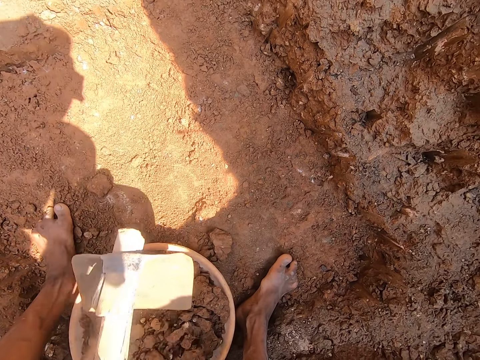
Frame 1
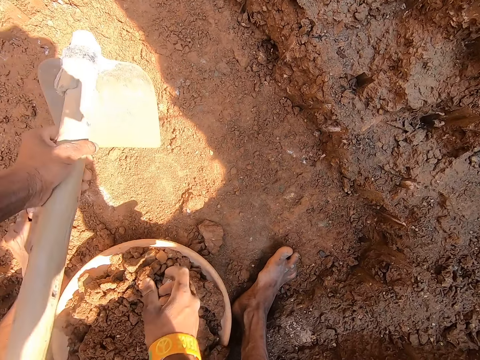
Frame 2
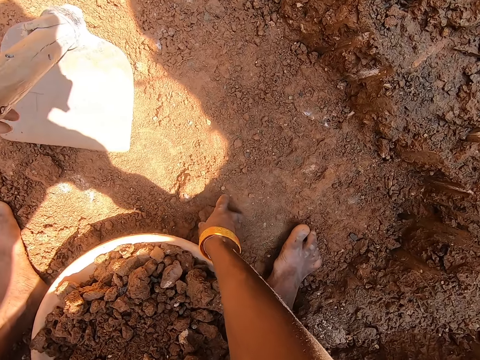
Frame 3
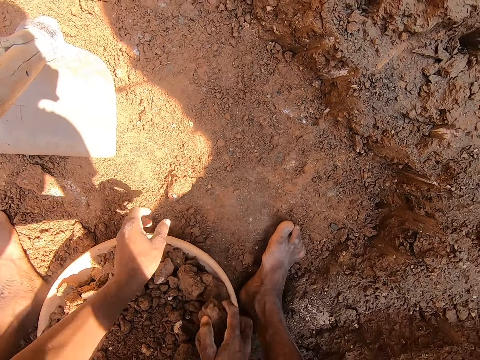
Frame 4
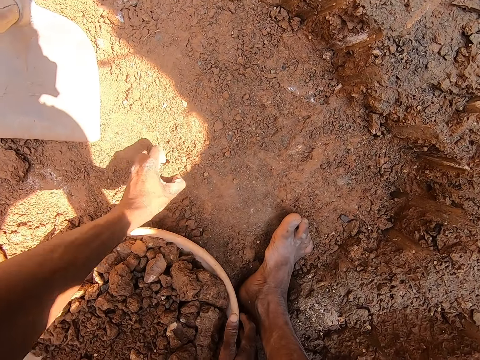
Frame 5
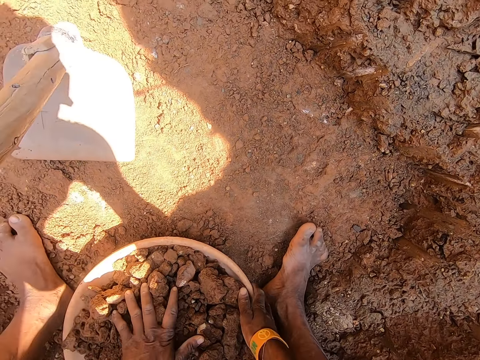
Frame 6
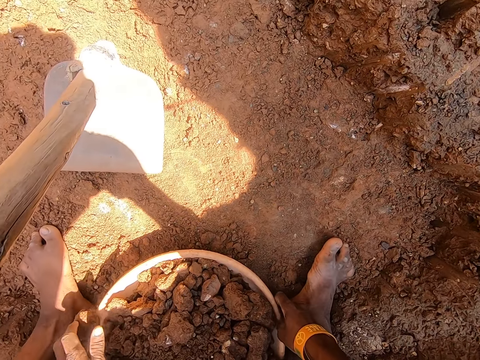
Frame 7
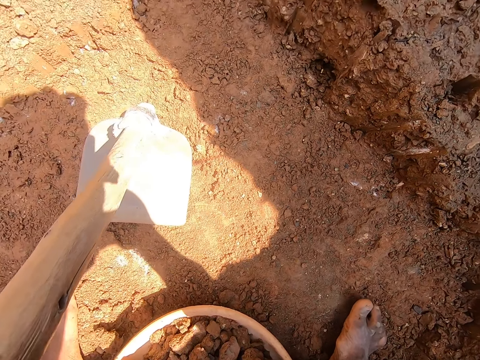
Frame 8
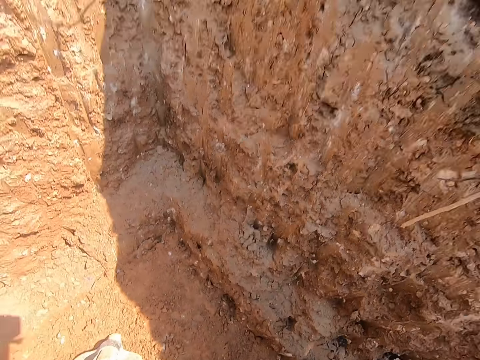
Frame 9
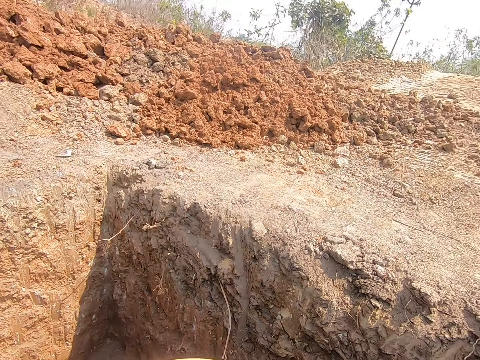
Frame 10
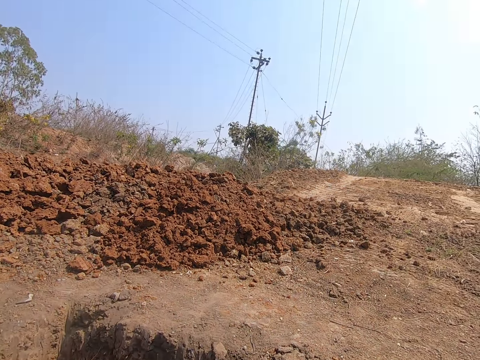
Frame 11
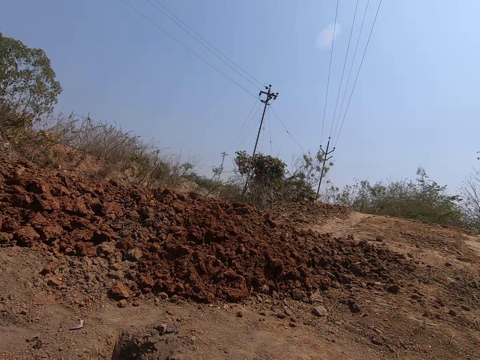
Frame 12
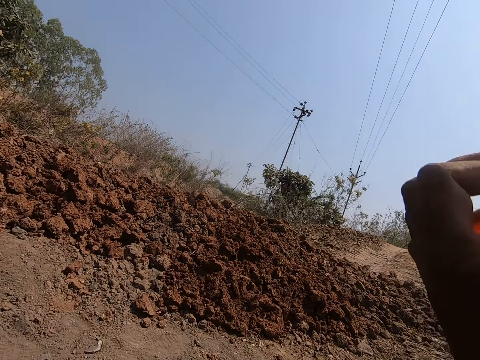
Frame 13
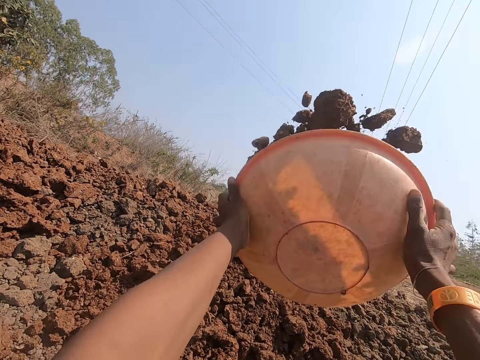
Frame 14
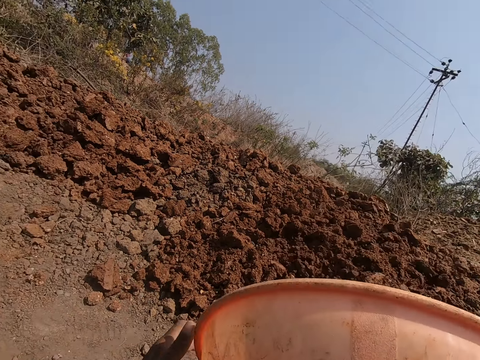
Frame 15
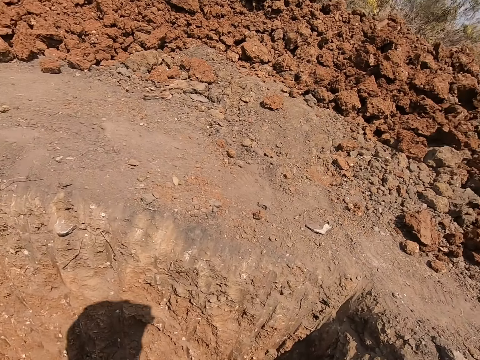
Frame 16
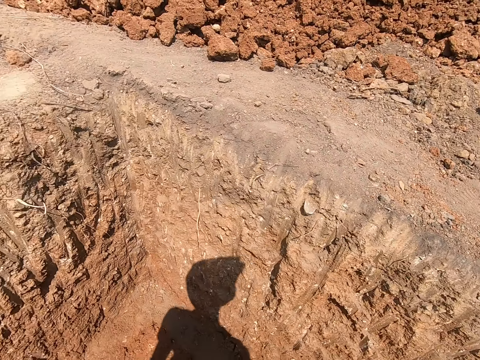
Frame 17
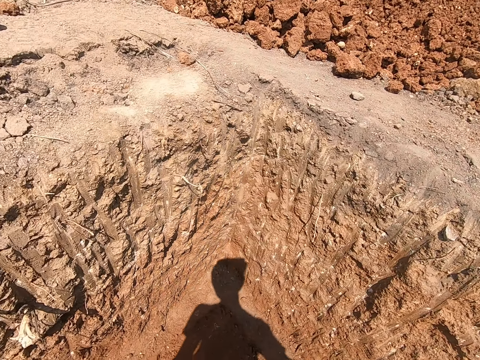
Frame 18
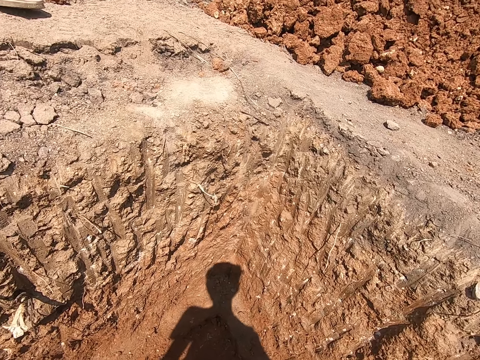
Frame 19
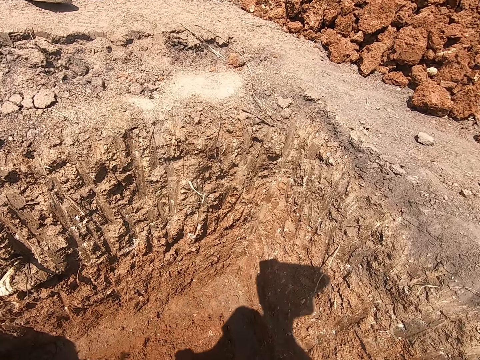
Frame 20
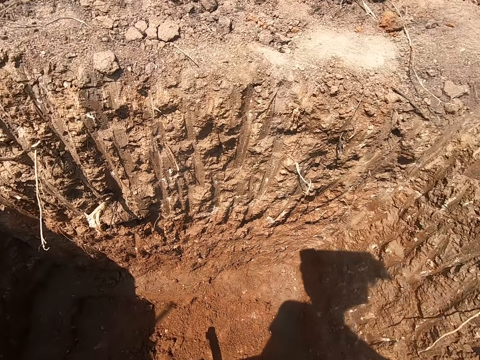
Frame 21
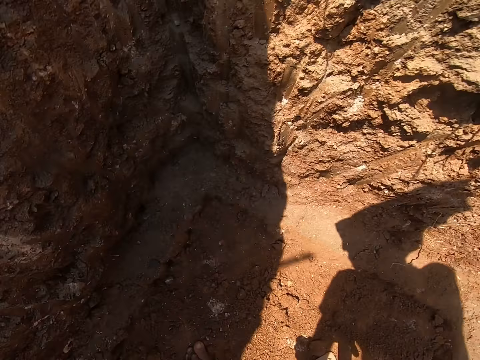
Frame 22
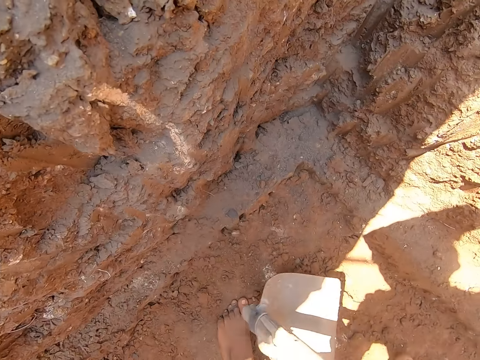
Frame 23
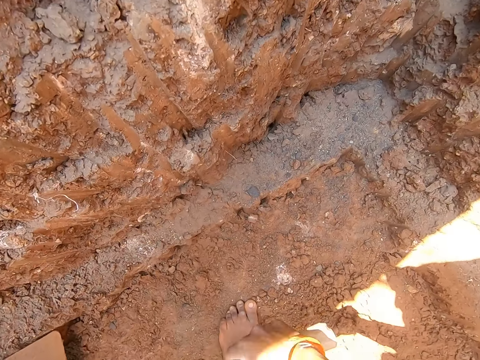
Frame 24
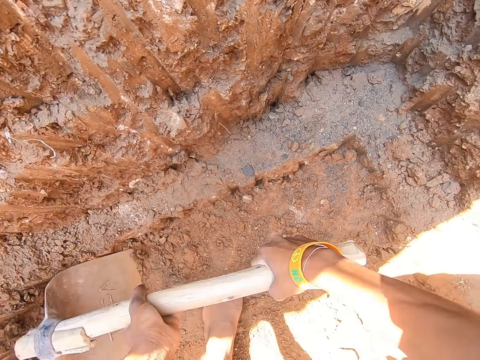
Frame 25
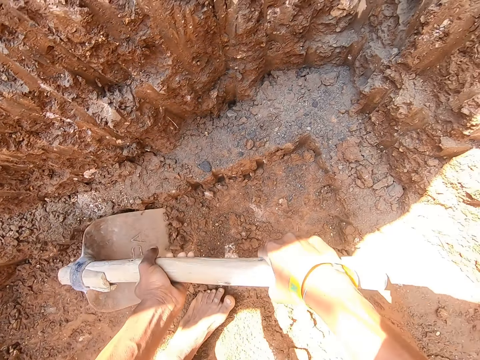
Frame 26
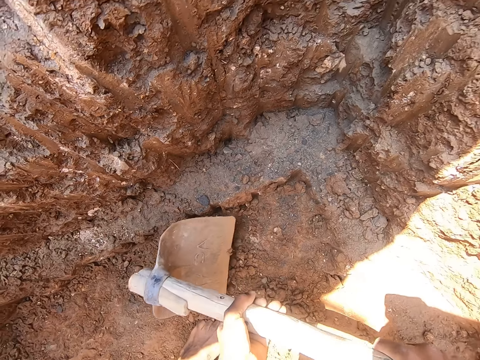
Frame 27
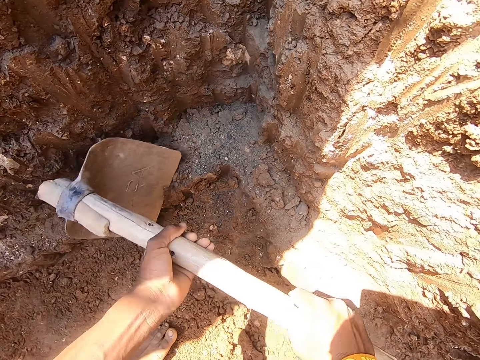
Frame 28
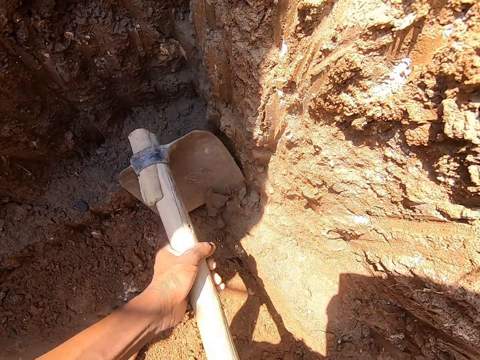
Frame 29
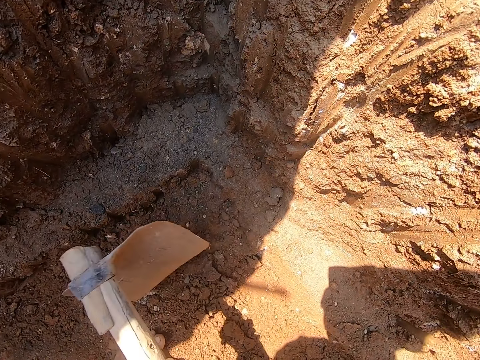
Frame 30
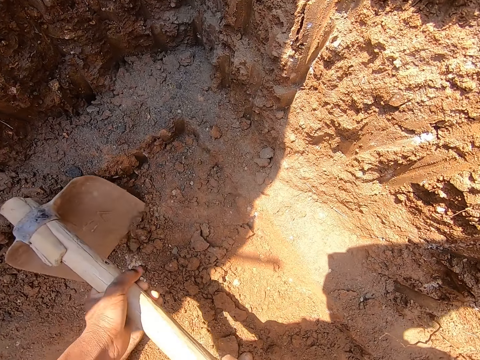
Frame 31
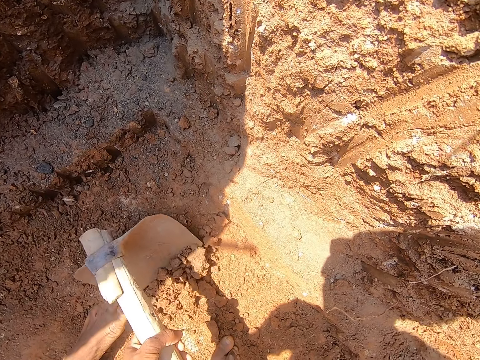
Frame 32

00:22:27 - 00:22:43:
The camera wearer drops the hoe in his left hand on the ground. He picks the clay sand on the ground with his right hand and drops the clay sand in his right hand inside the head pan. He picks the clay sand on the ground with his left hand and drops the clay sand in his left hand inside the head pan. He holds sand with a hand. He carries the head pan with clay sand from the ground with his hands. He turns around. He pours the clay sand inside the head pan on the ground. He turns around. He moves the hoe on the ground with his left hand. He packs the sand from the ground with the hoe in his hands. He gathers the sand with a jembe.

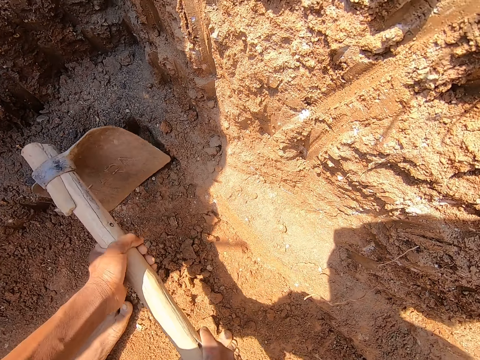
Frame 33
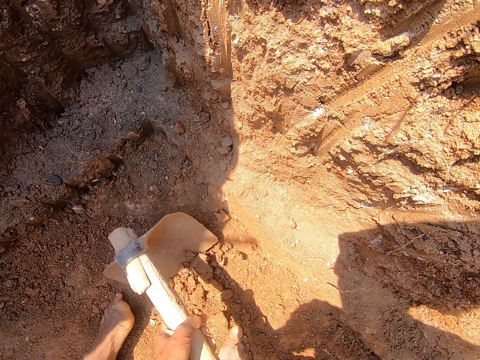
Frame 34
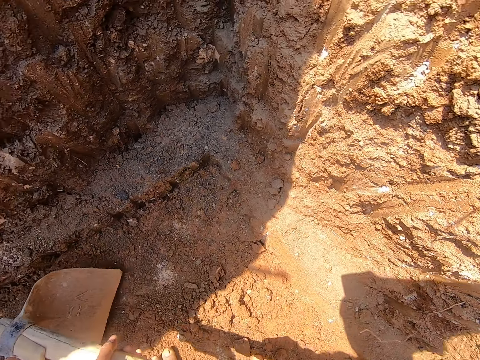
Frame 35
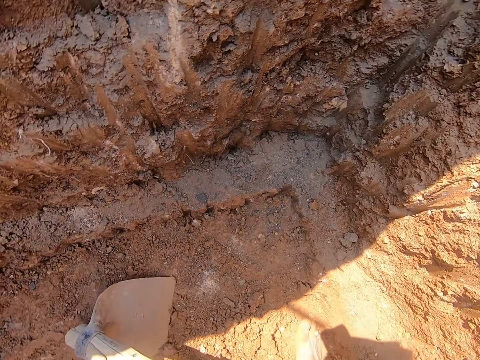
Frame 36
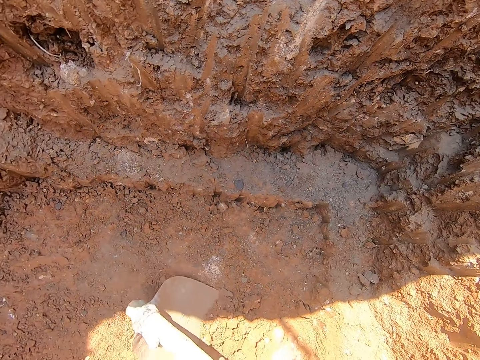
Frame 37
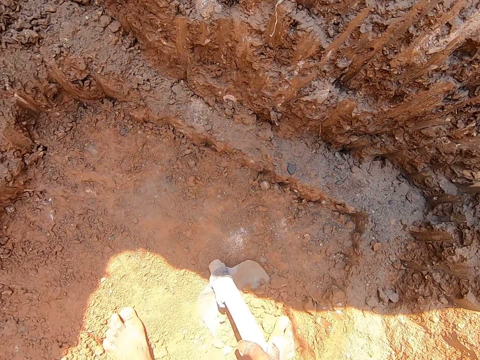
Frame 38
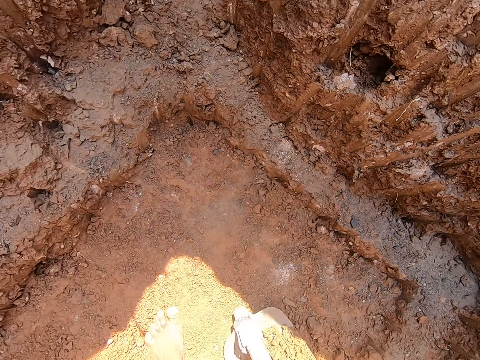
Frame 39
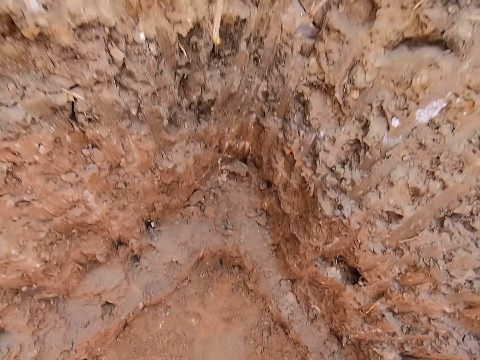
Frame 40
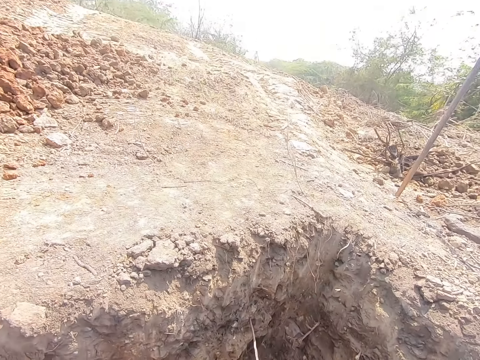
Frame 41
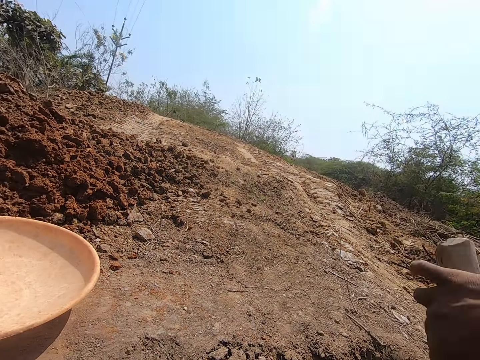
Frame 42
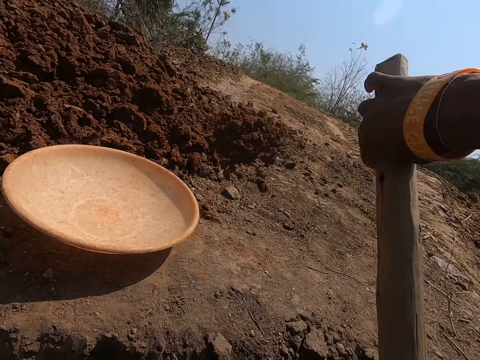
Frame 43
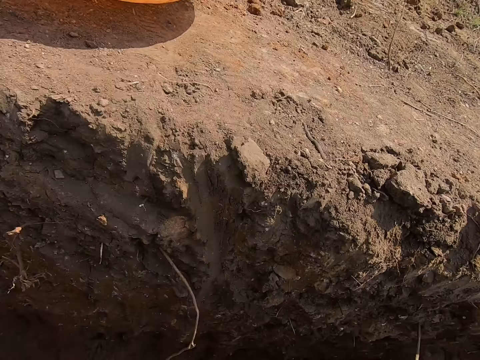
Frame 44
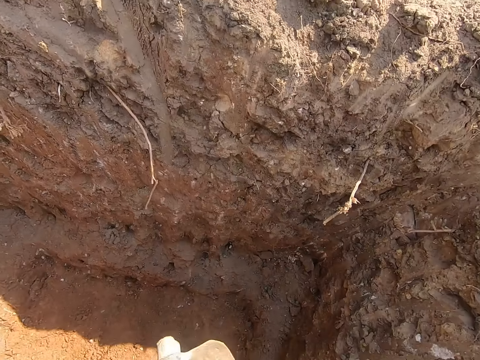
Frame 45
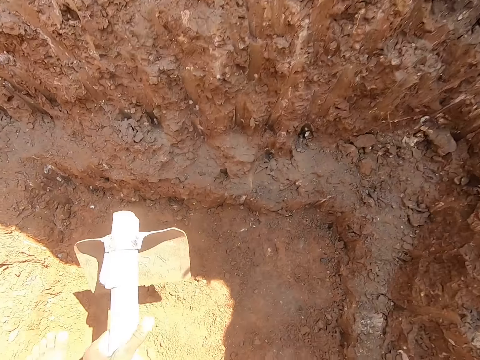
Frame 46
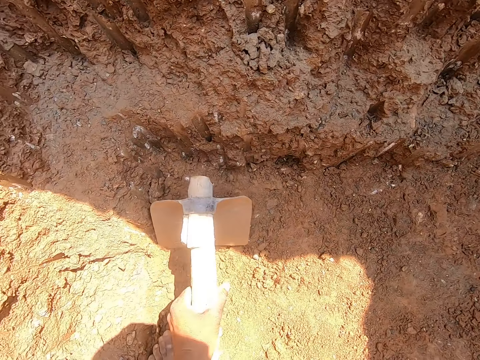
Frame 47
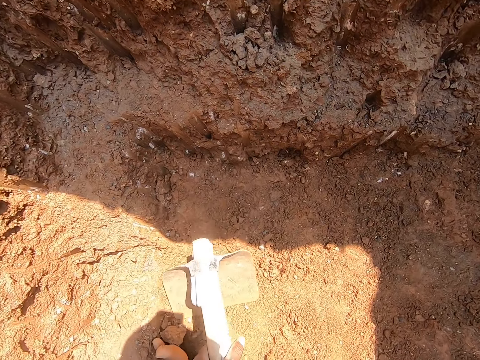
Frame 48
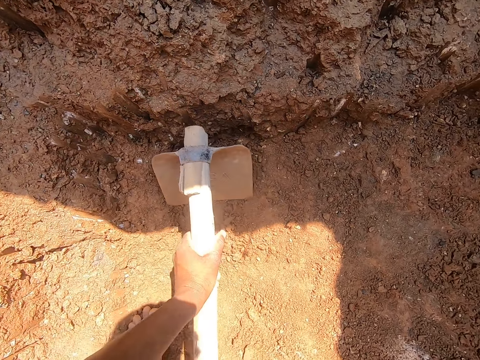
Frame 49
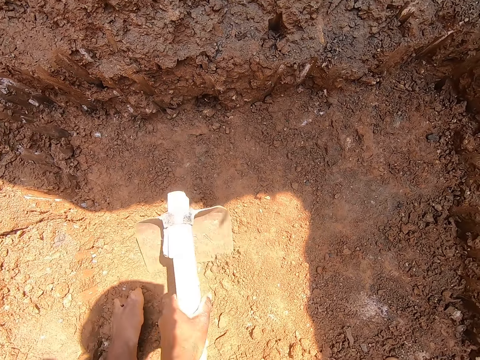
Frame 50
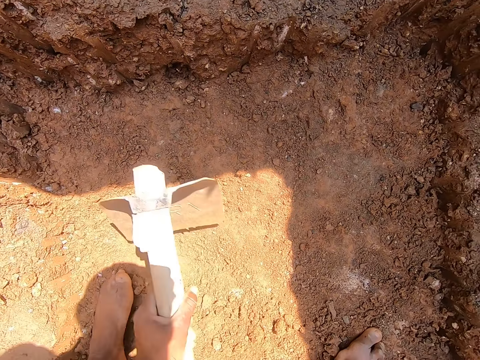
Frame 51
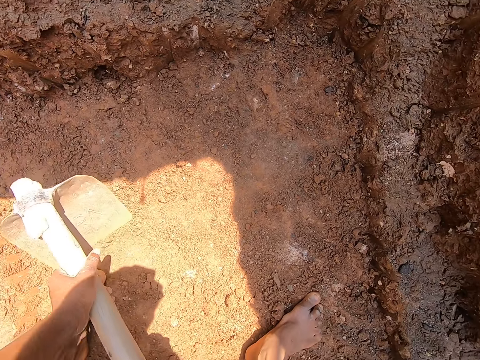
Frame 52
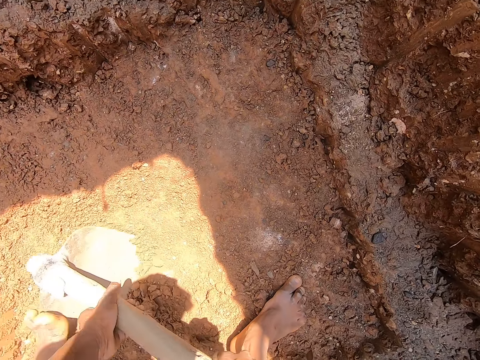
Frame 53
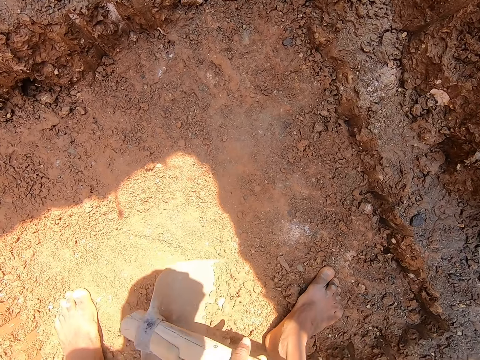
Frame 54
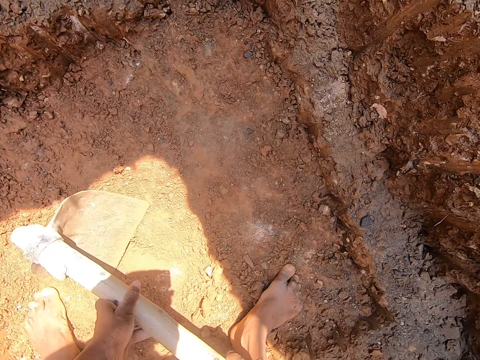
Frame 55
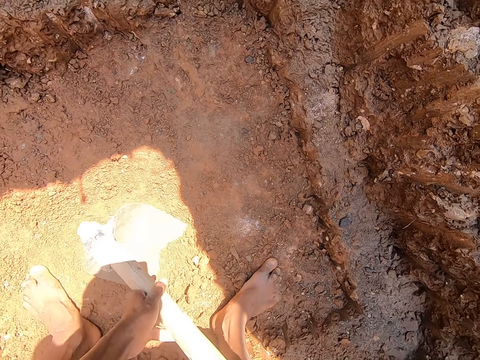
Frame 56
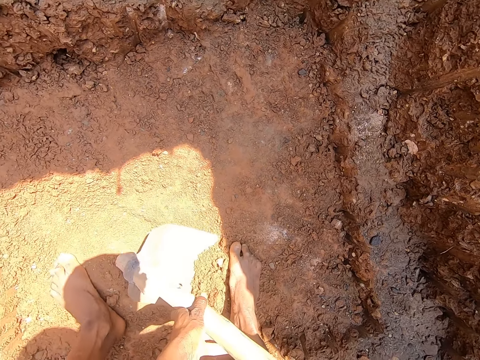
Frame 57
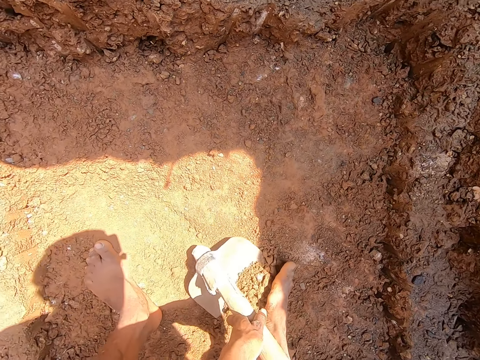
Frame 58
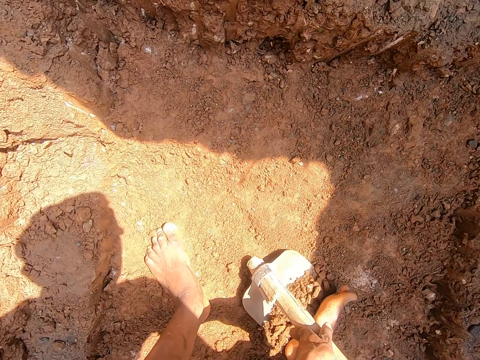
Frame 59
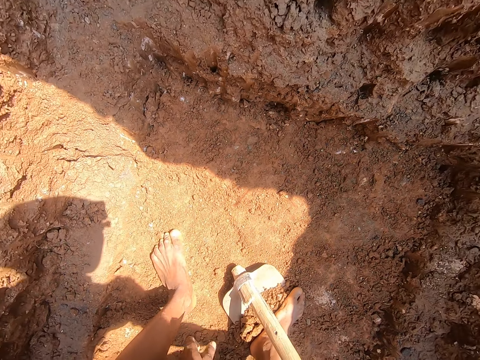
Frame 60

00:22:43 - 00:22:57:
The camera wearer carries the sand from the holes with the hoe in both hands. They throw the sand in the hoe on the ground with both hands. They gather the sand together with the hoe in both hands. They carry the sand from the holes with the hoe in both hands.
